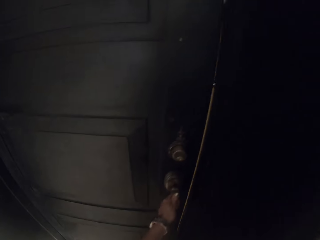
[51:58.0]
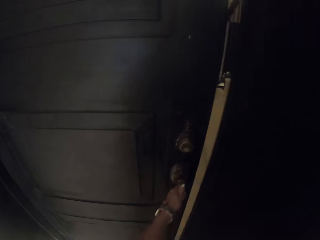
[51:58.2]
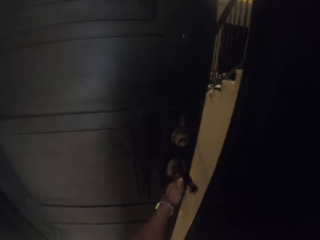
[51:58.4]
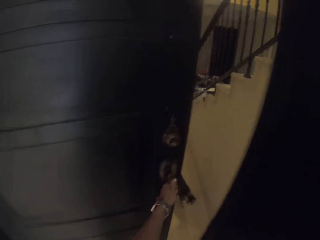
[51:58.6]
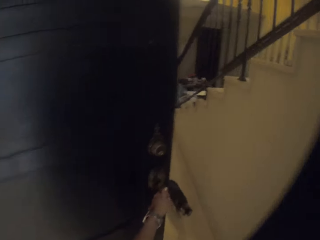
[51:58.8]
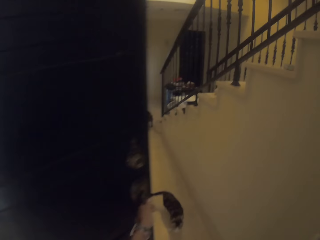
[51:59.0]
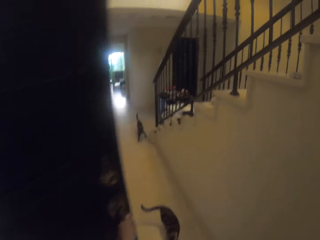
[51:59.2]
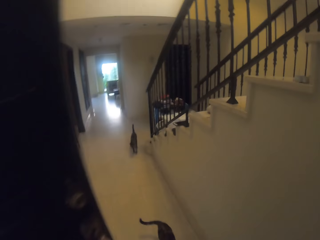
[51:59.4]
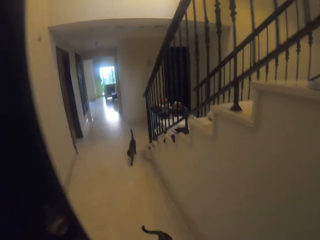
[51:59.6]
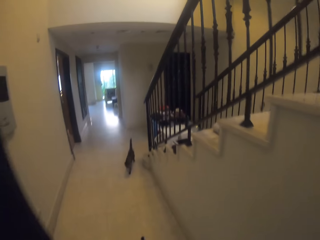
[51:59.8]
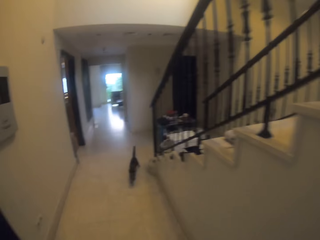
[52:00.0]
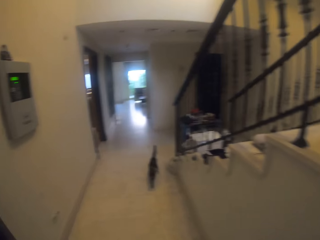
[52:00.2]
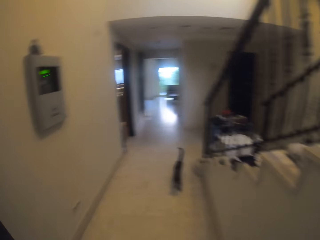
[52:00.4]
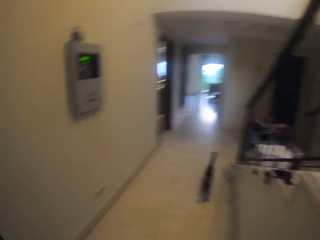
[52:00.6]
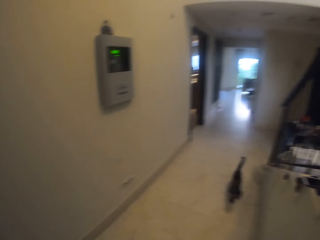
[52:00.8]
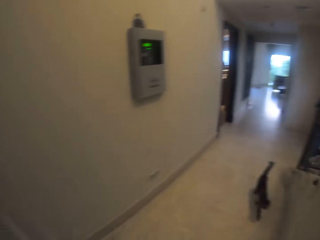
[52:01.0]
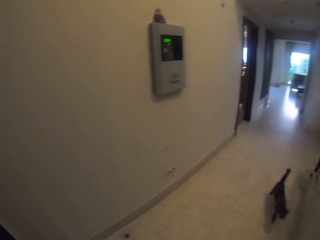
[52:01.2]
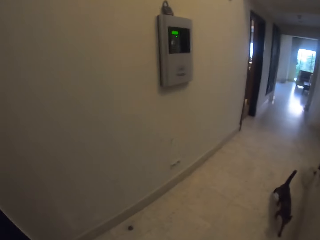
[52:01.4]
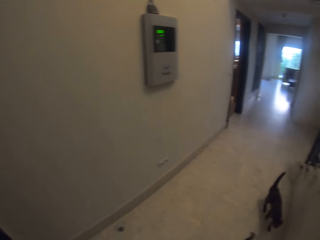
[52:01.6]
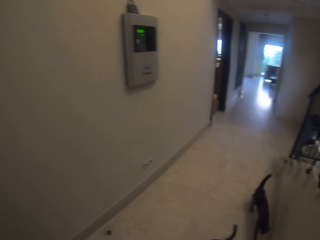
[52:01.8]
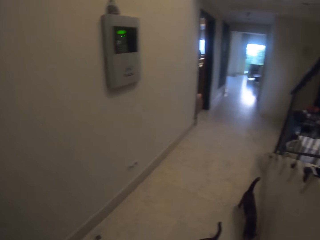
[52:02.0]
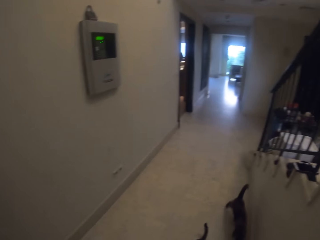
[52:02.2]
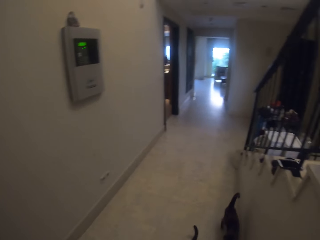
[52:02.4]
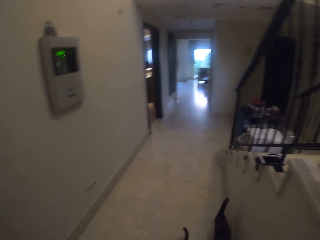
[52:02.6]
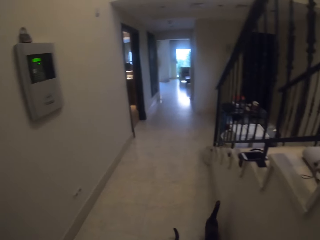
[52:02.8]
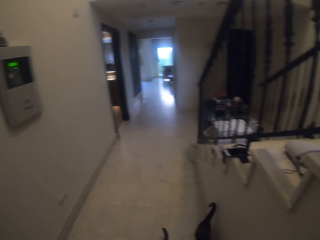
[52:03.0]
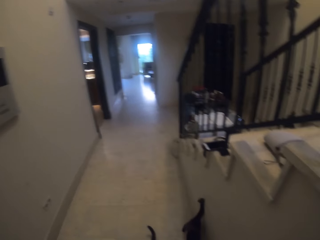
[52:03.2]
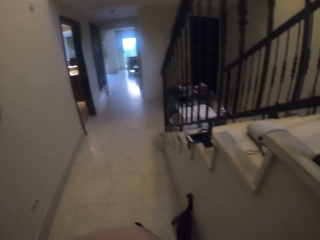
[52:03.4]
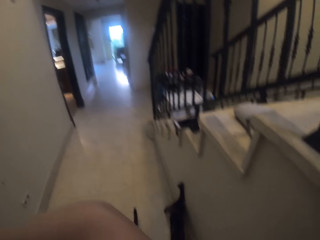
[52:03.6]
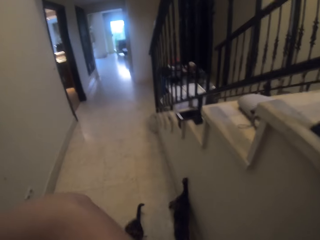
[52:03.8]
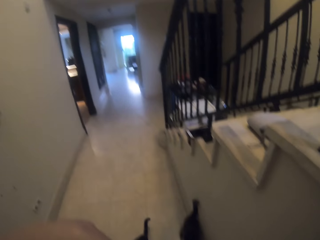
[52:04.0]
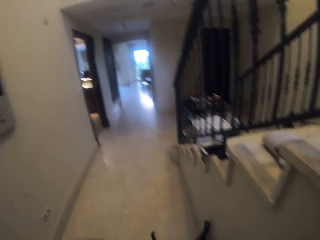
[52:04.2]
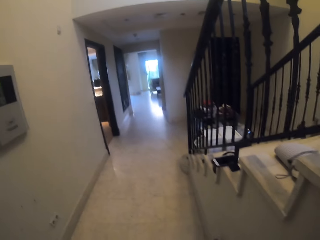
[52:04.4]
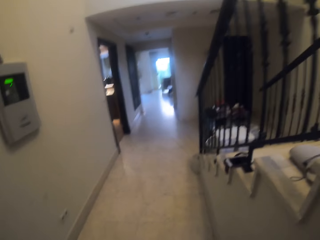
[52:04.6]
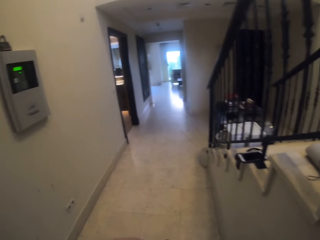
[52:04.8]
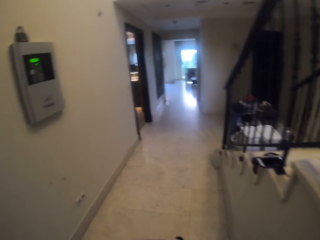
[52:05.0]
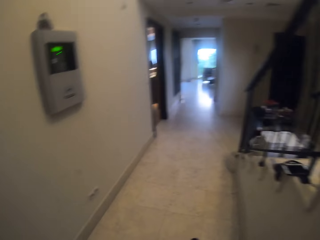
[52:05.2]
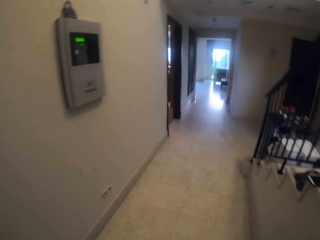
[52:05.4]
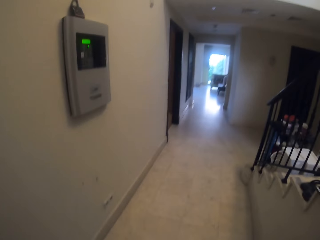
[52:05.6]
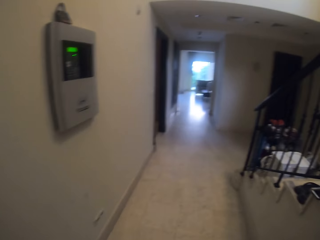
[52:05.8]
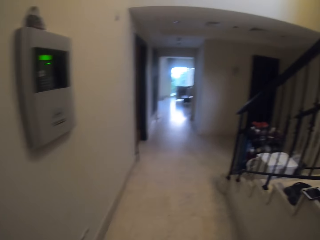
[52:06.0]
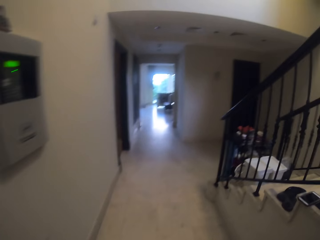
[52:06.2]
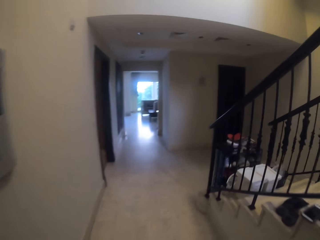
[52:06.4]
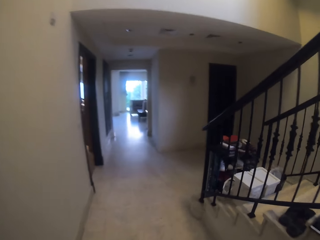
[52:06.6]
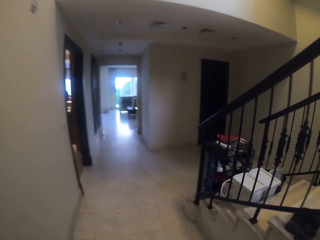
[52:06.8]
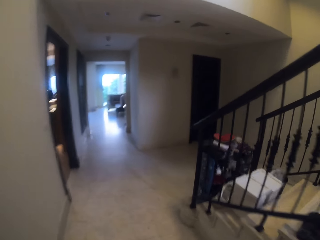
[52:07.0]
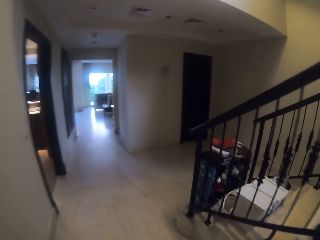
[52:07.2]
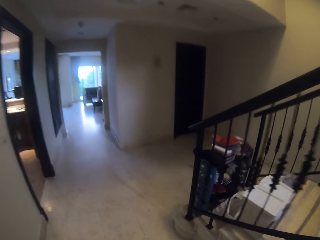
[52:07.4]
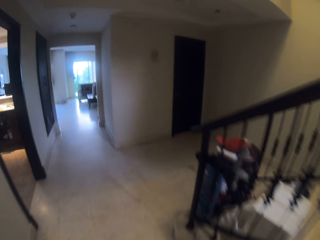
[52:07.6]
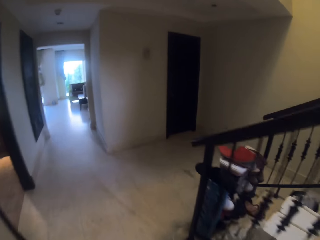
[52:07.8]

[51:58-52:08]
The camera wearer opens the door. They hold the door handle. They walk in the house.

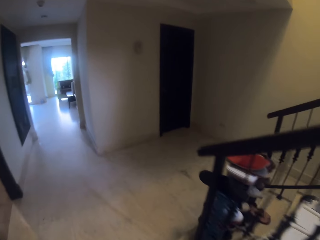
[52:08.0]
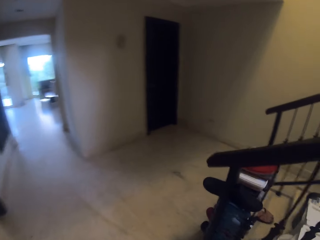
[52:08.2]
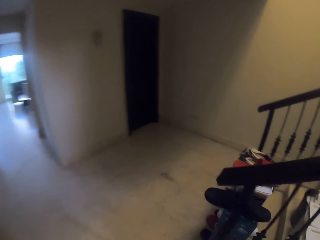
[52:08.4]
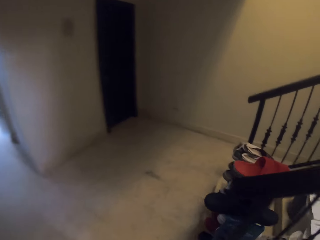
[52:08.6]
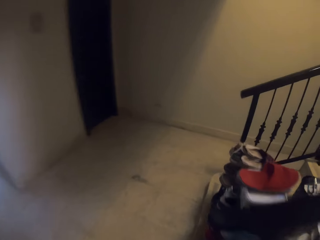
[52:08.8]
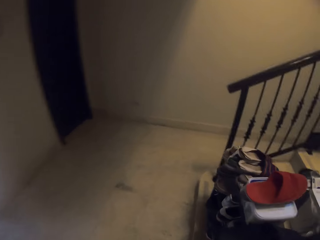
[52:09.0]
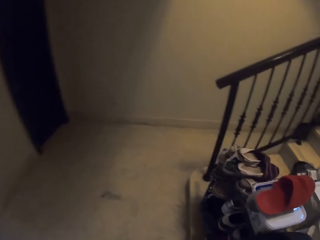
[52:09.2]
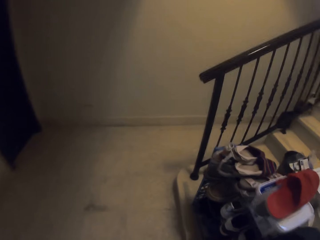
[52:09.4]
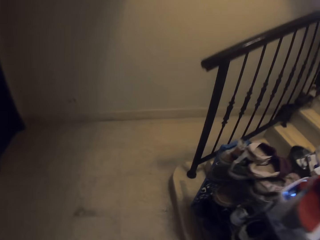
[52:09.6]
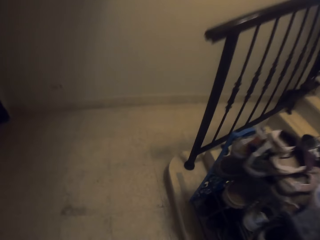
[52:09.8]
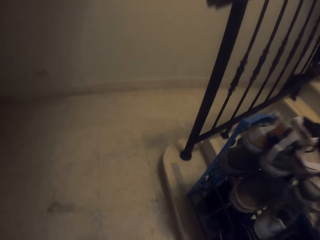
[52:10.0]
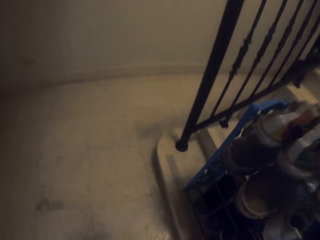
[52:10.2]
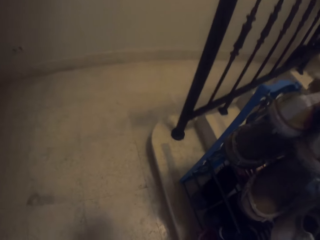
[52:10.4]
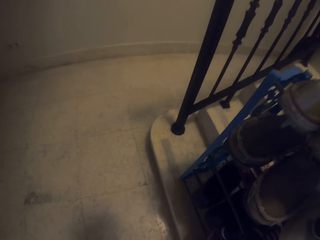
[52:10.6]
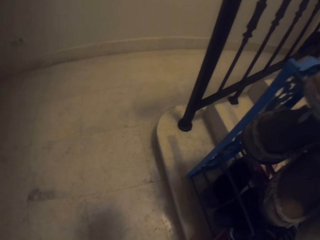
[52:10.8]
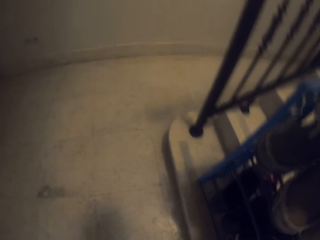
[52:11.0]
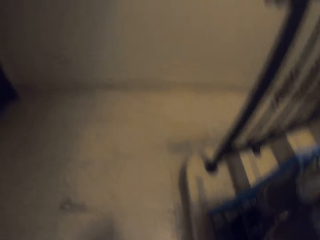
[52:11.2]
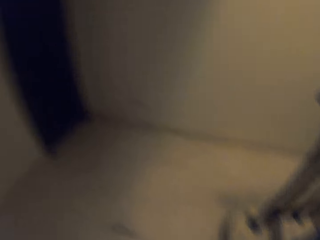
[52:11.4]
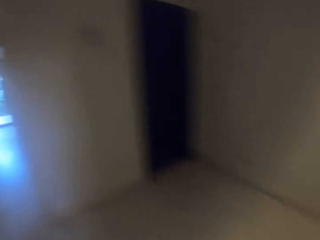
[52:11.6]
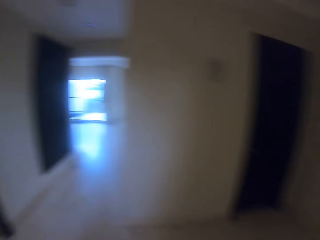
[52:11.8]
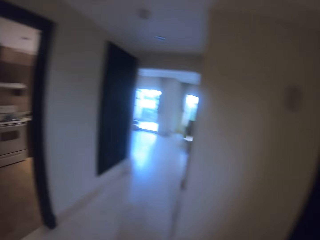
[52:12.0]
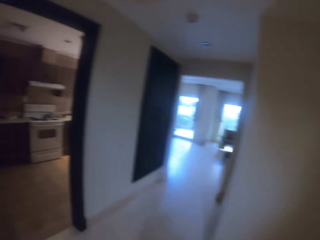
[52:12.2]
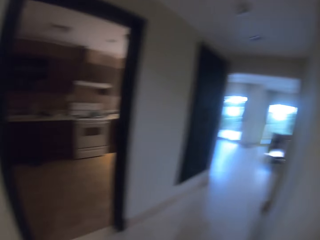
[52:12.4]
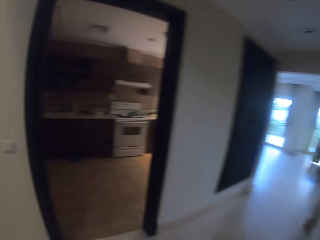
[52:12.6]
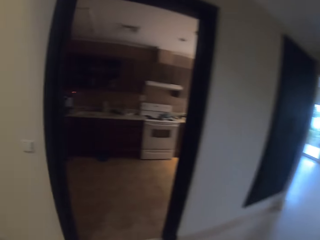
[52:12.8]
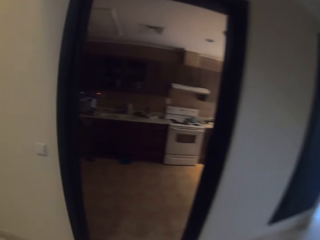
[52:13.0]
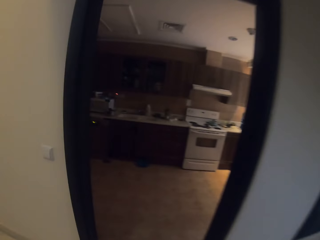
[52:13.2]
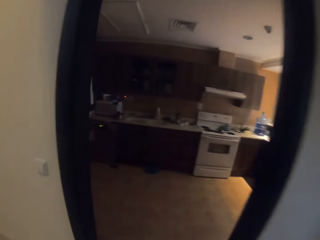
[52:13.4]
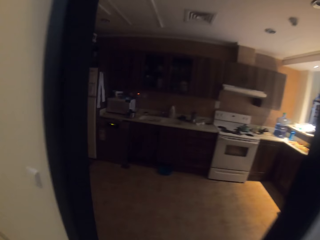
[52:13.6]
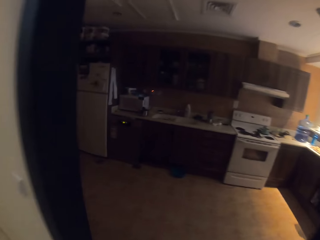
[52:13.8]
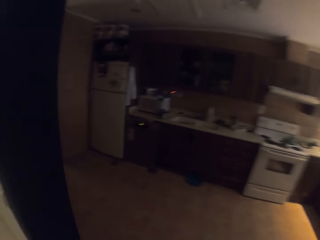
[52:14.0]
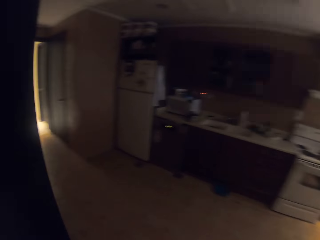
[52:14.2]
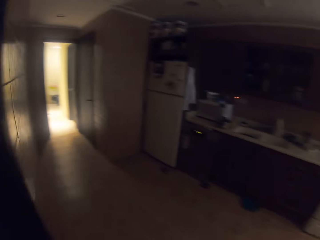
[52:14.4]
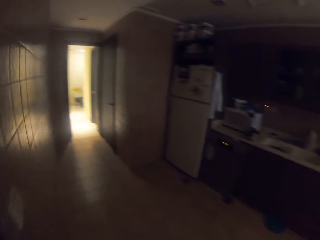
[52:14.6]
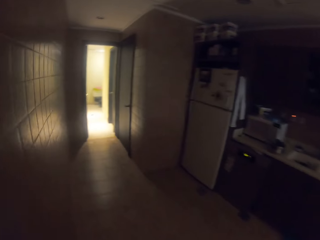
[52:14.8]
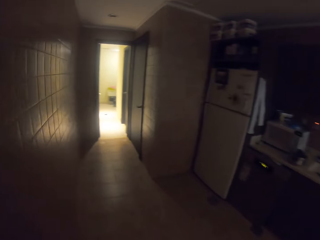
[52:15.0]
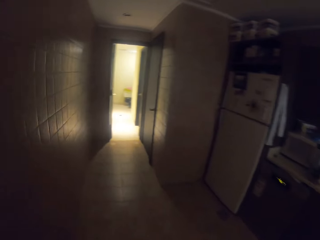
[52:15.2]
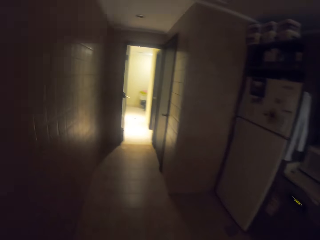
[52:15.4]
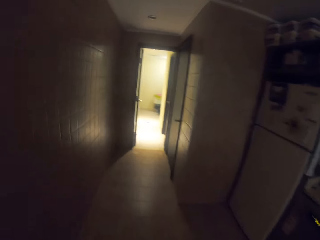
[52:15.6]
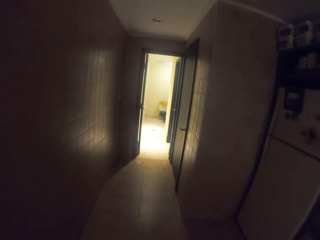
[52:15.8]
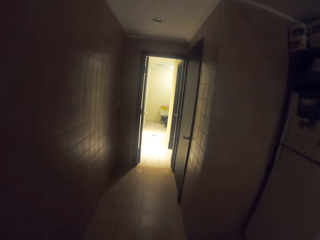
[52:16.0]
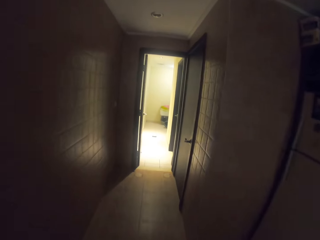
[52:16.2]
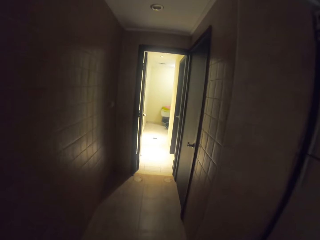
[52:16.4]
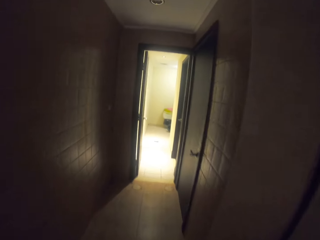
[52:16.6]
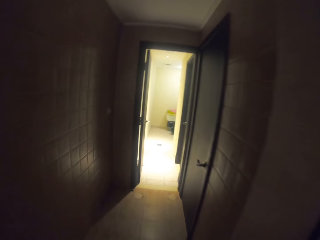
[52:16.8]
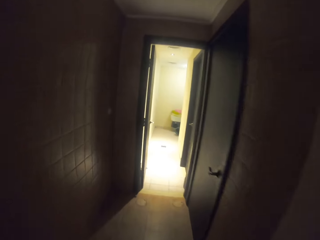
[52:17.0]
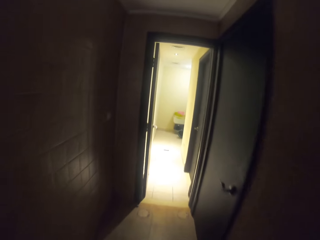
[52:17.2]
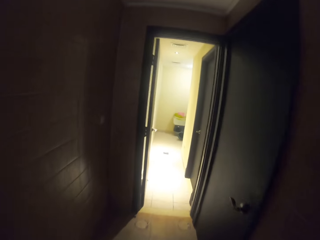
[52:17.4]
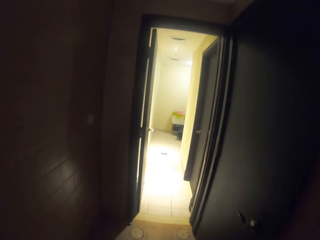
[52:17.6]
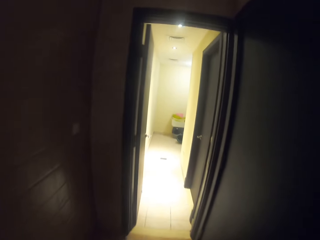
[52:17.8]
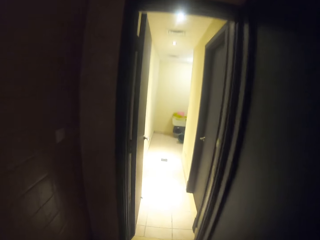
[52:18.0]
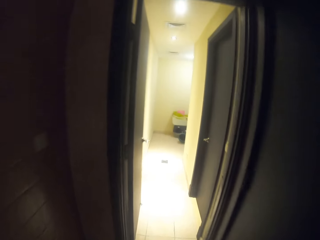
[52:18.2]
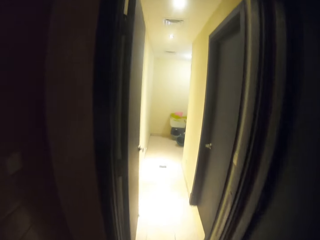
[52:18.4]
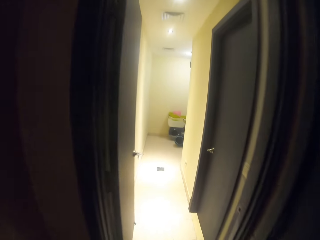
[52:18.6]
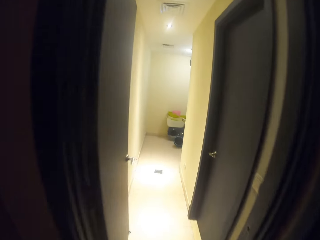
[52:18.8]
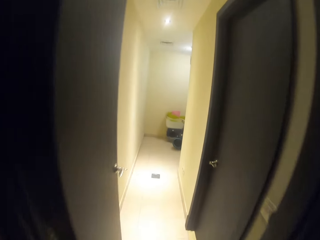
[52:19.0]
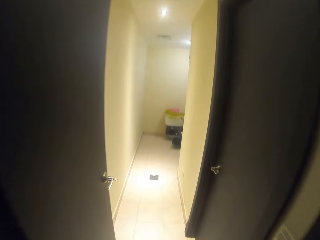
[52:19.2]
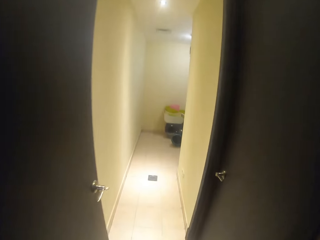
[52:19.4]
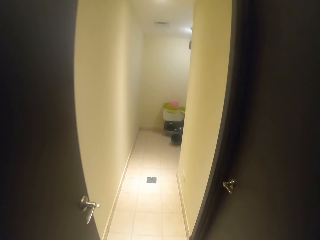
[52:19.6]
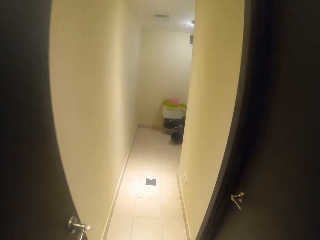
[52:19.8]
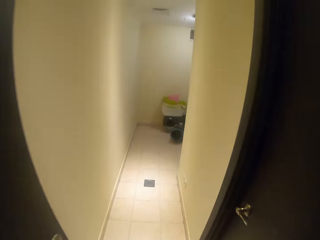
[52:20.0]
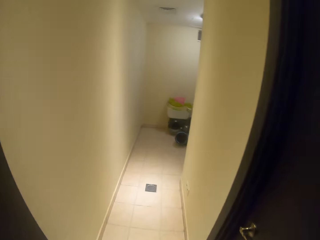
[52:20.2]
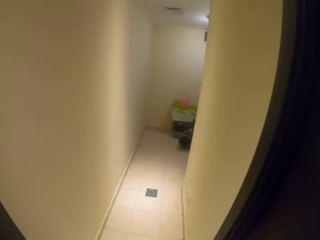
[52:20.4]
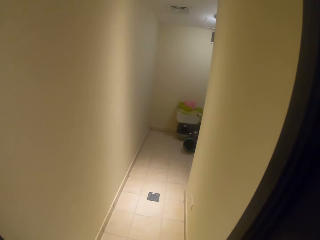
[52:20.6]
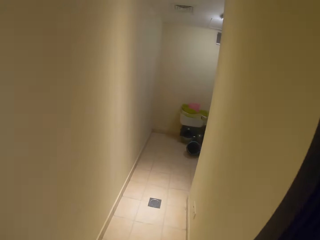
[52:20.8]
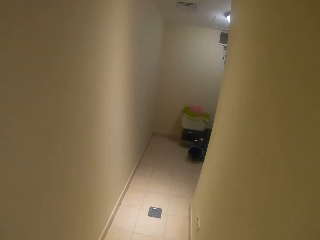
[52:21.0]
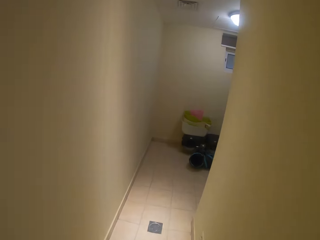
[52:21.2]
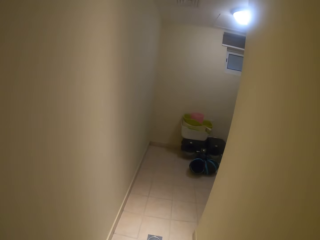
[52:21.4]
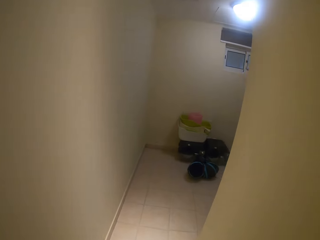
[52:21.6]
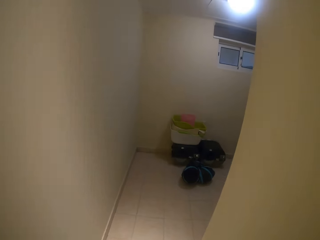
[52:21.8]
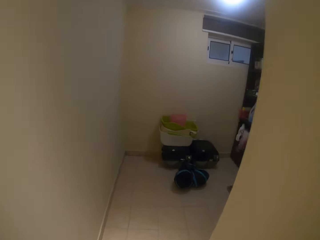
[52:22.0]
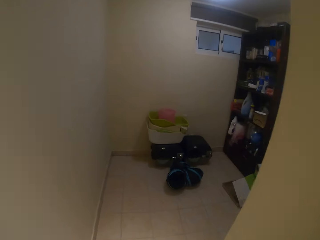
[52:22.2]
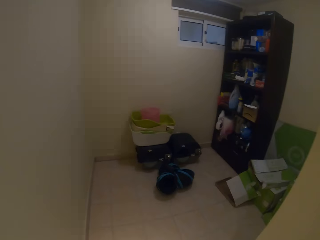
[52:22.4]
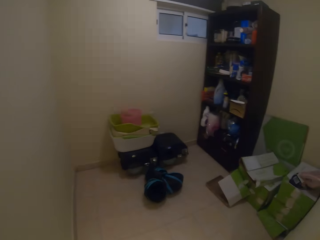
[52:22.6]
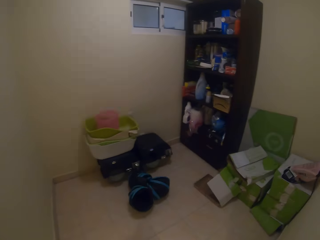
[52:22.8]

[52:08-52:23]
The camera wearer places his shoes on the shoe rack. He walks towards the kitchen. He enters the kitchen. He walks along the kitchen corridor. He walks in a room.
